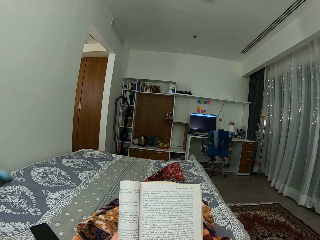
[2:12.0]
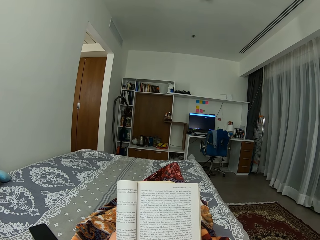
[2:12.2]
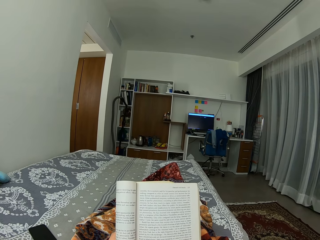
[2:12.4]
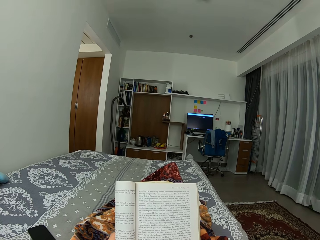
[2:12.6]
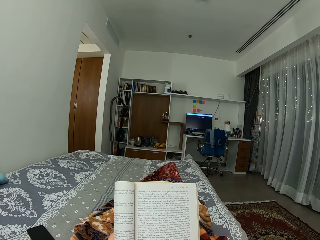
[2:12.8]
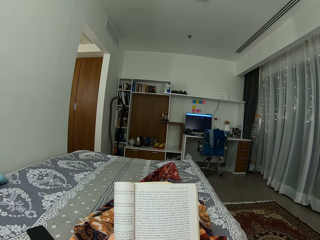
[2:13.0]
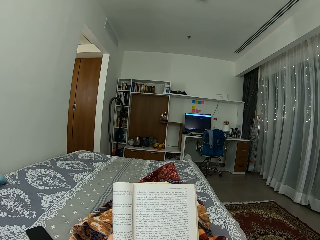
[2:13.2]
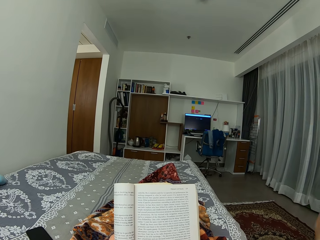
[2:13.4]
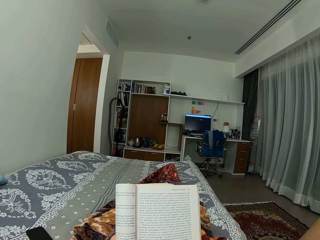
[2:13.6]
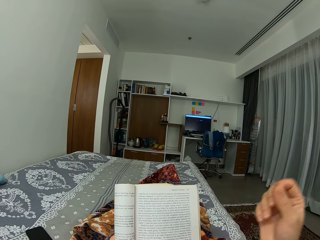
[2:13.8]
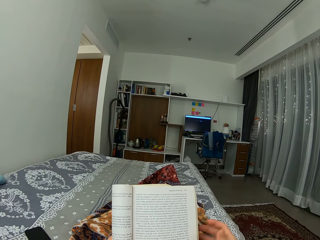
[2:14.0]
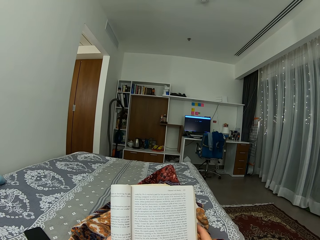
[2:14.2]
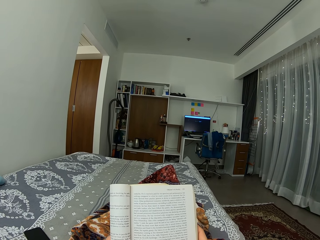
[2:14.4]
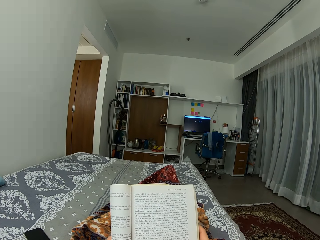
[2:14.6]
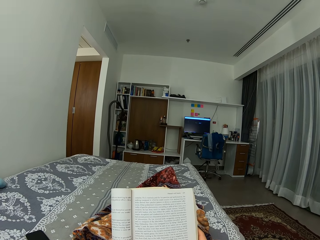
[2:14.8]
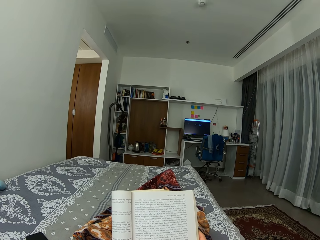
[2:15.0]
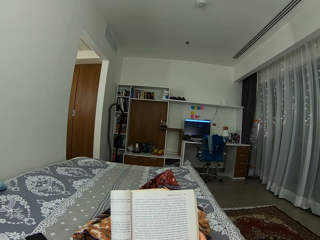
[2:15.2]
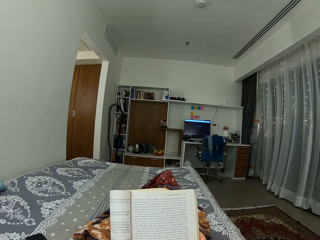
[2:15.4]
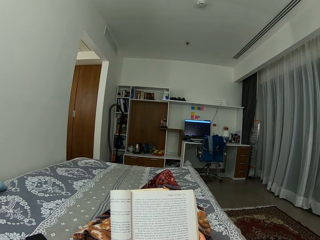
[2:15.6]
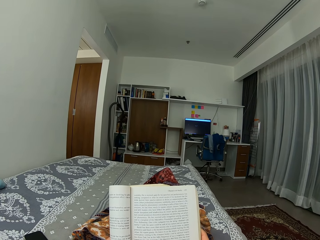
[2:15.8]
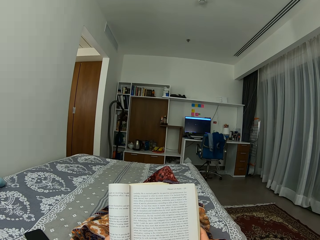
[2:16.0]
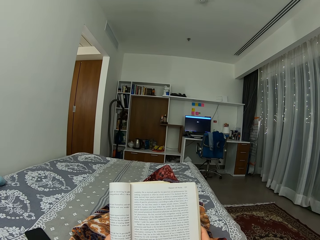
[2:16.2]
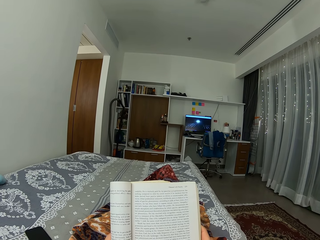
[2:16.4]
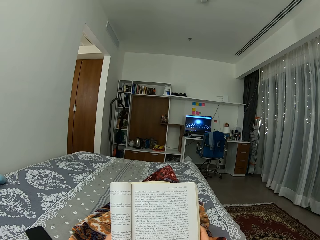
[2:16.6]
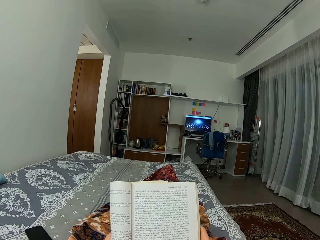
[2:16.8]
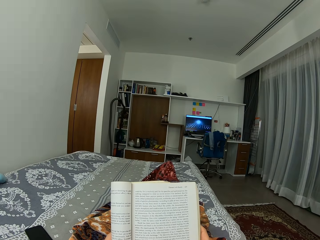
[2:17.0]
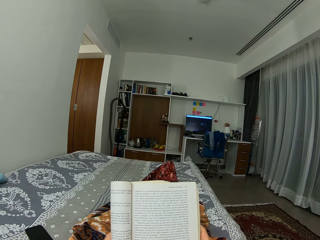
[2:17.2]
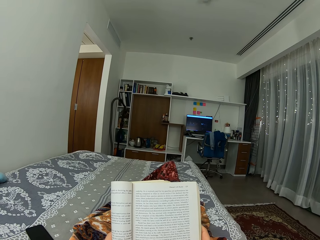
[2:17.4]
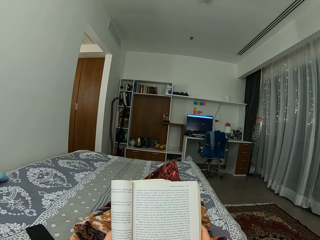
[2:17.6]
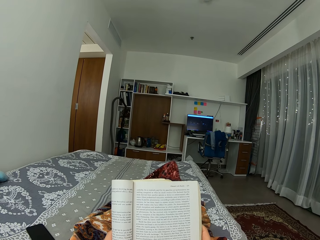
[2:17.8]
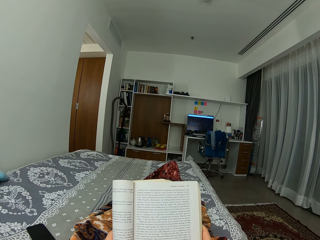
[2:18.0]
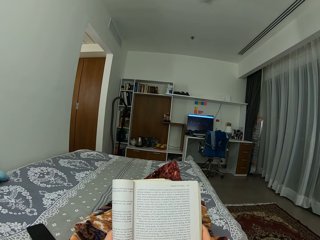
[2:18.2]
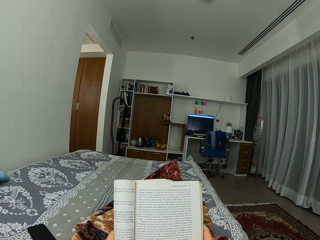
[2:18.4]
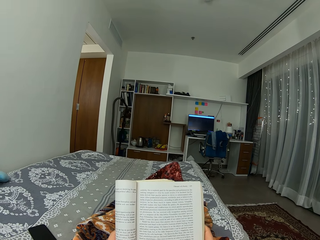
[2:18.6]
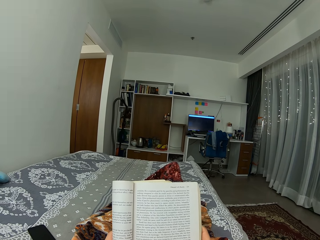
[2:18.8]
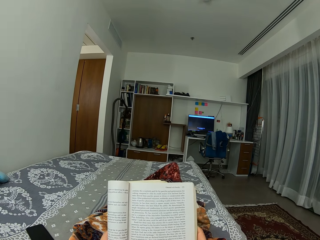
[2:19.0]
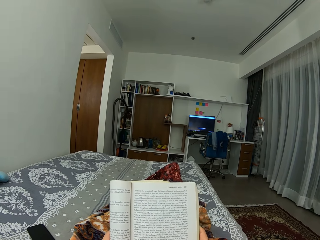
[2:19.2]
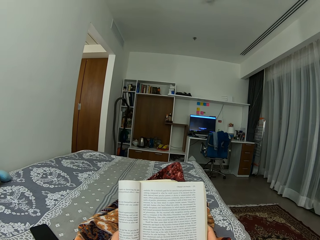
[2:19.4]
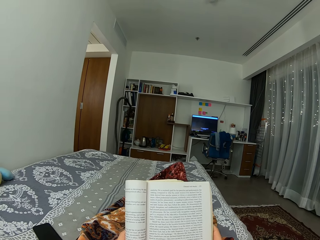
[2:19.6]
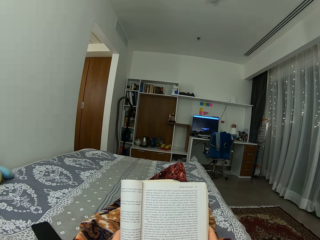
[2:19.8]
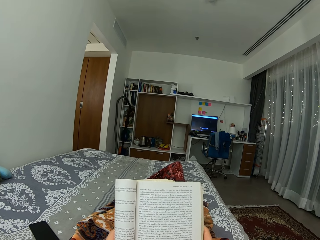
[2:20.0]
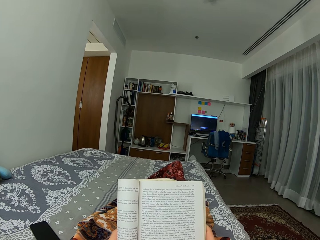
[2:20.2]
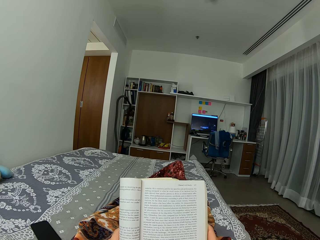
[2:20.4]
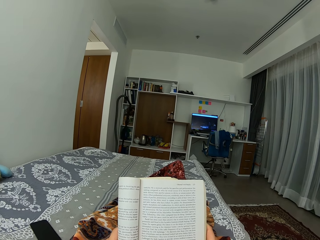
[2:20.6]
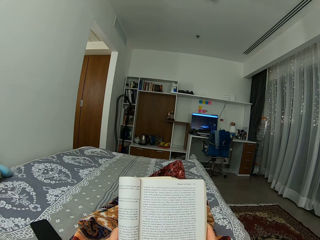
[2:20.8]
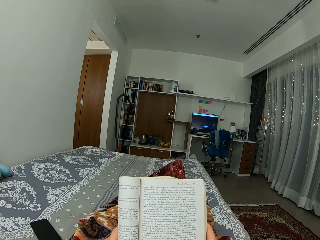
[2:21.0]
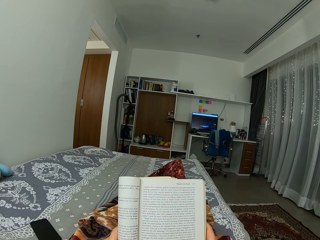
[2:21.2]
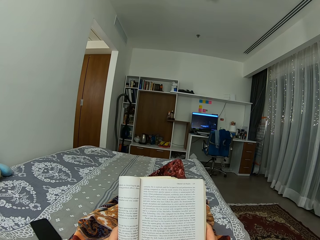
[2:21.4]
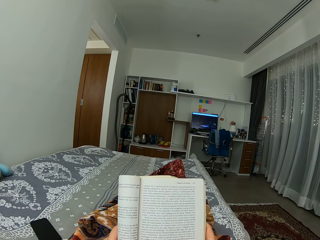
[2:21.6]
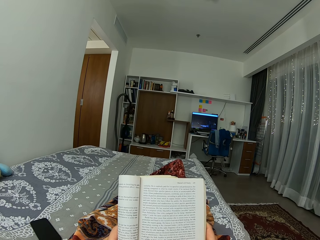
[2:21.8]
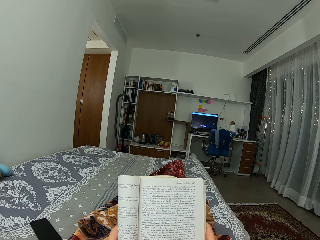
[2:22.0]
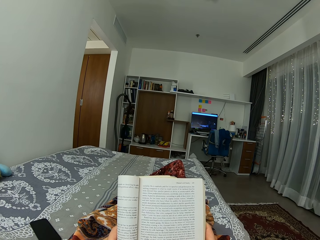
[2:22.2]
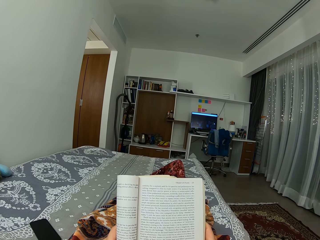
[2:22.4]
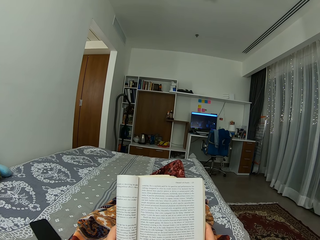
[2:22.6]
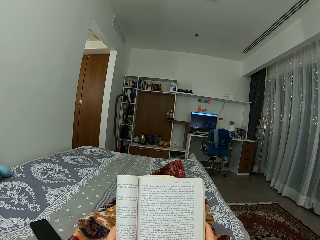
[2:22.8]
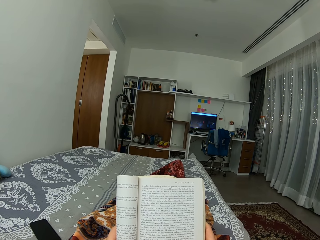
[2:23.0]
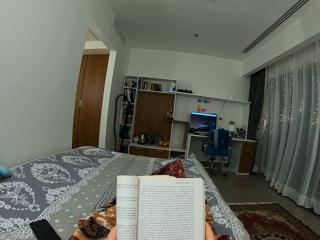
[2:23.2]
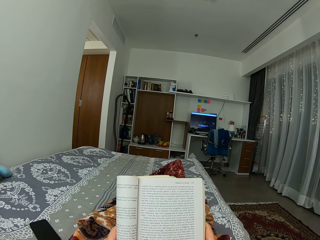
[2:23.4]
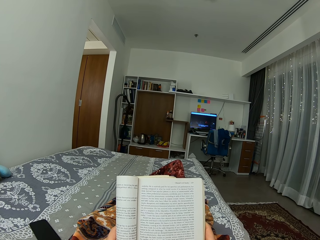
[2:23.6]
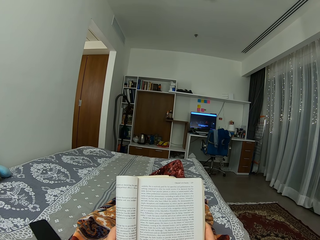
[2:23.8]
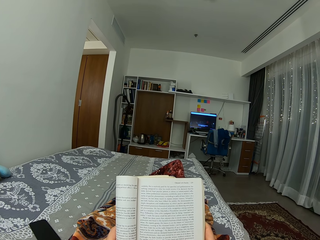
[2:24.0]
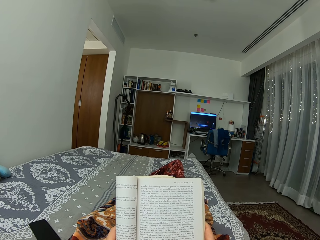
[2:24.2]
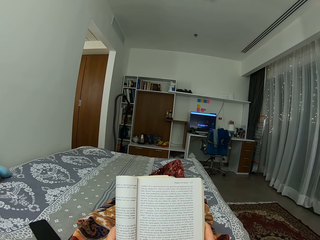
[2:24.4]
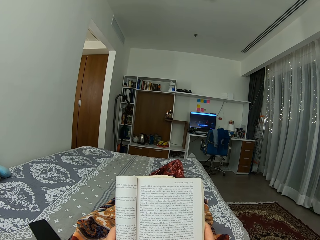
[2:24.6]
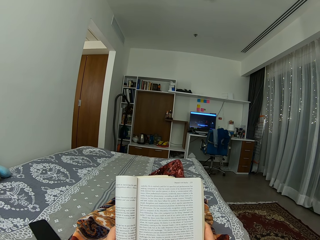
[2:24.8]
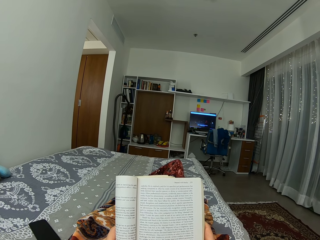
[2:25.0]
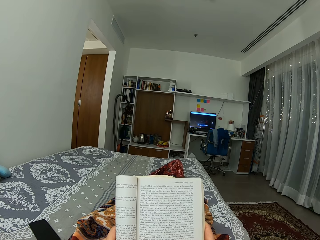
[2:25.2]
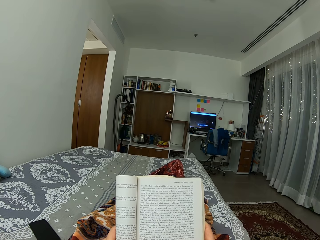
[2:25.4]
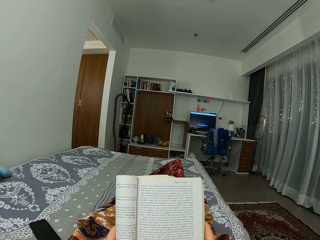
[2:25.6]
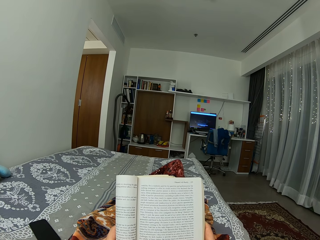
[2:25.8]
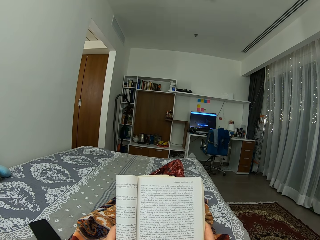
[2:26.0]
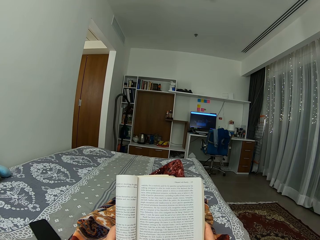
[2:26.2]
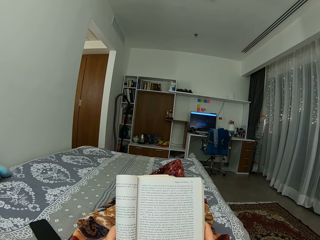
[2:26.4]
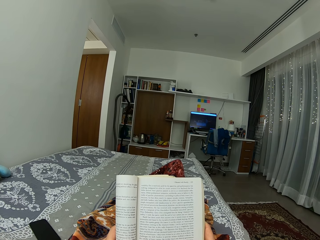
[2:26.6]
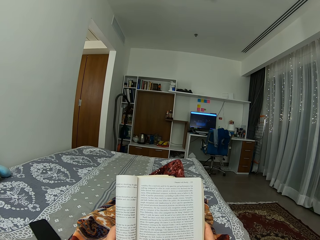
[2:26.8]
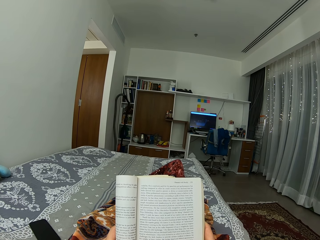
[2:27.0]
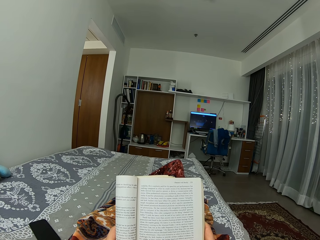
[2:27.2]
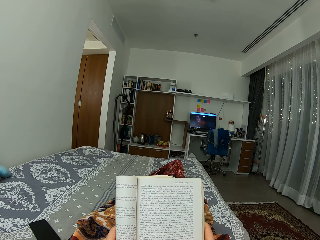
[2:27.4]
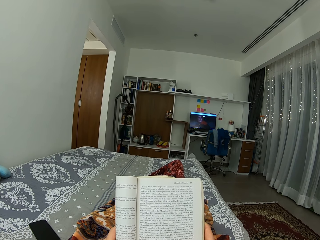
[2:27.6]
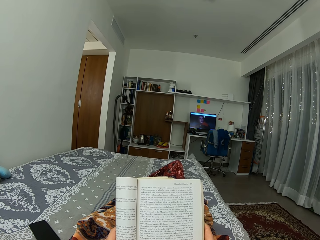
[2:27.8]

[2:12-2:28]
The camera wearer removes her right hand from her face. She holds the novel with both hands. She moves the legs. She reads the novel.

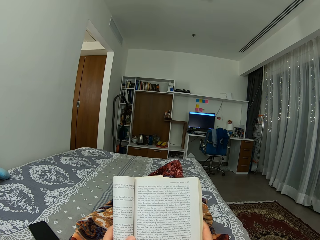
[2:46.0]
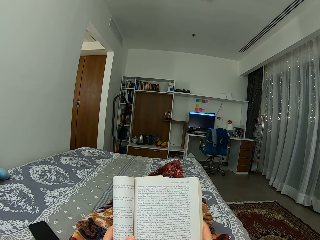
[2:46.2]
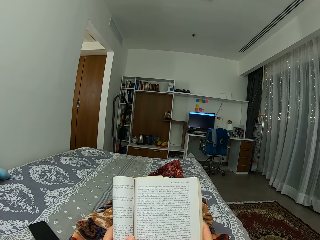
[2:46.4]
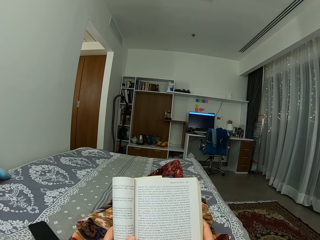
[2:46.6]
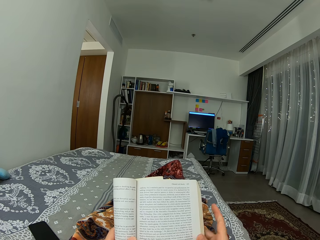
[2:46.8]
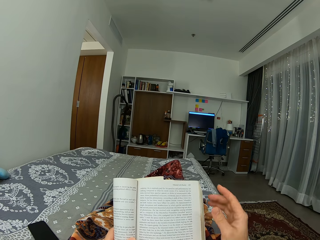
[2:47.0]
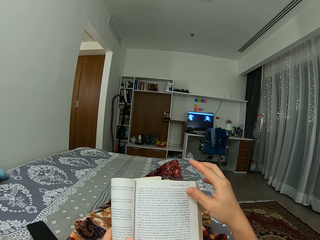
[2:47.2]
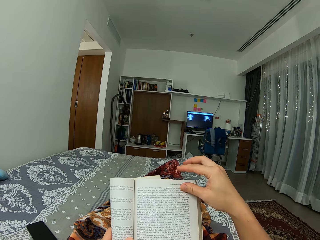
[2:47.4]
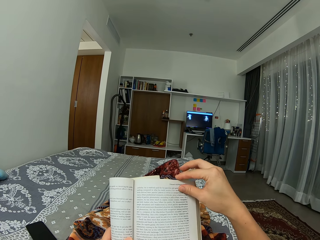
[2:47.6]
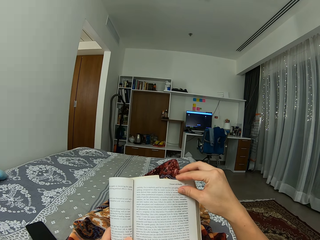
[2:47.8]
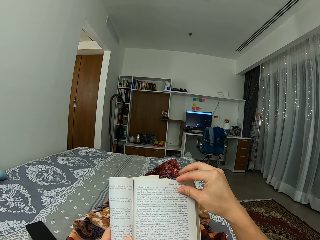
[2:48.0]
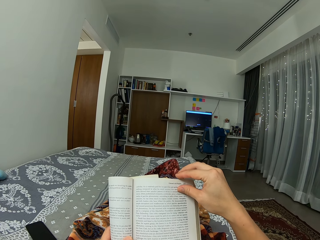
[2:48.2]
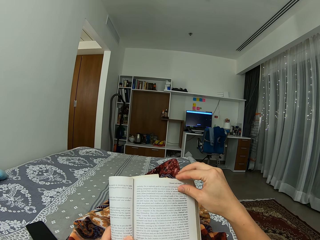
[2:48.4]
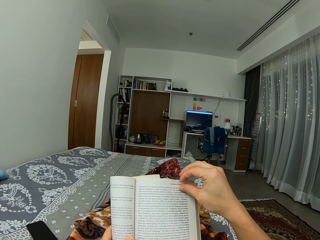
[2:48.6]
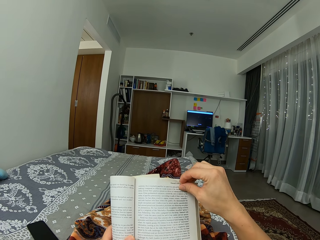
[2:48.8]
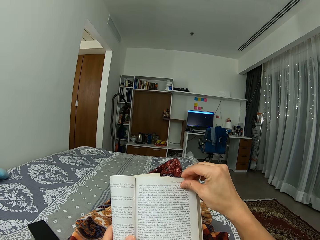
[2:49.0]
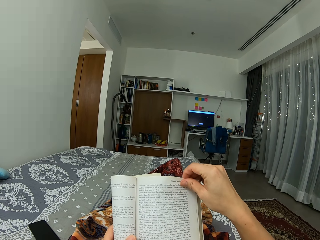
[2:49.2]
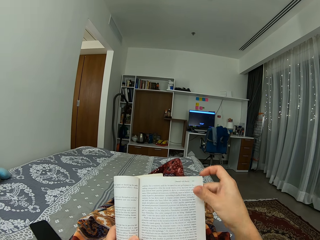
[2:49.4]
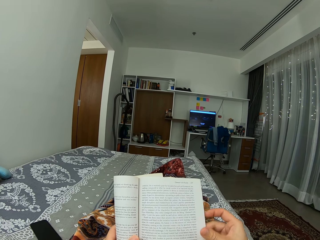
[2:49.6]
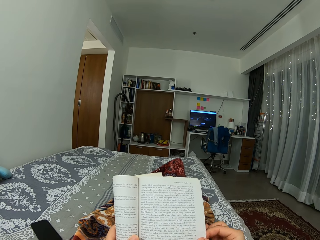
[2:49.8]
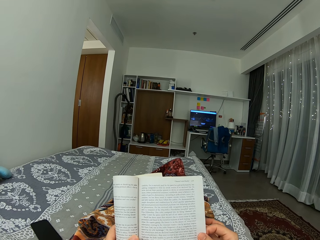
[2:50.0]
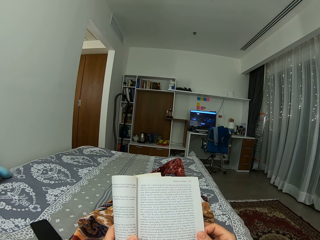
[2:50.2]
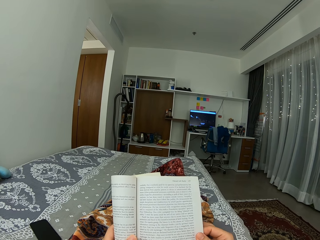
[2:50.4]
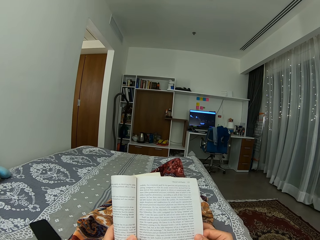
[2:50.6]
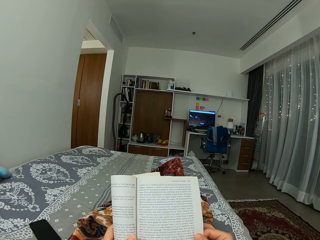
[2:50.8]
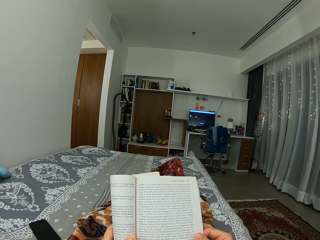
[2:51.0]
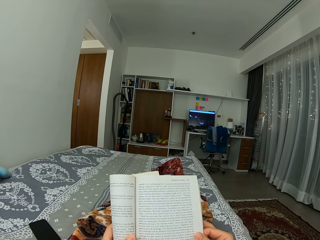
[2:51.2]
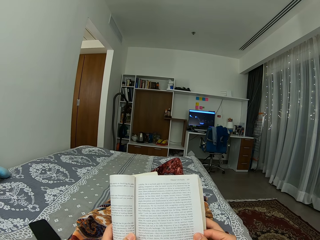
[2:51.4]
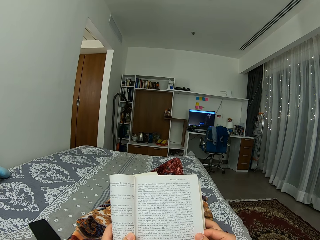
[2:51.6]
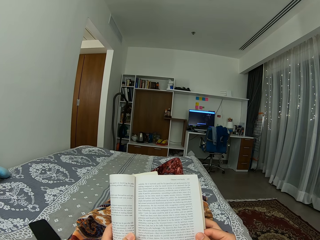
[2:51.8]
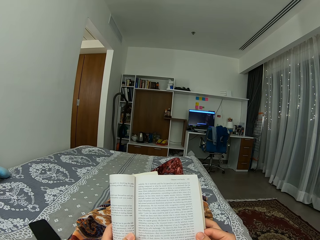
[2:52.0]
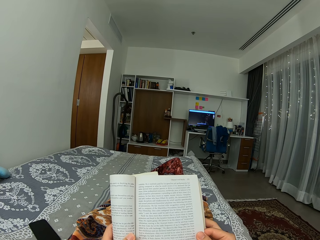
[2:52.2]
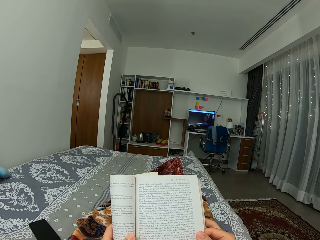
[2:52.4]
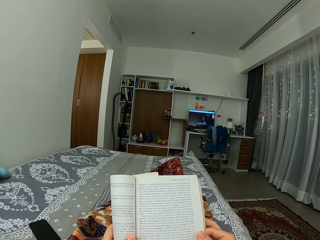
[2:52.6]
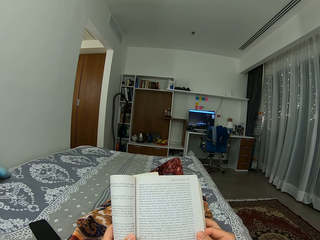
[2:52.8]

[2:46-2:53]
The camera wearer places her right hand on the tip of the novel. She opens another page of the novel. She adjusts the novel.
